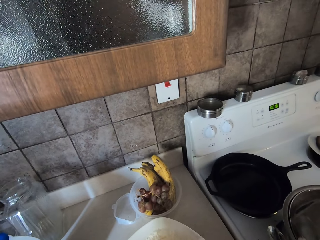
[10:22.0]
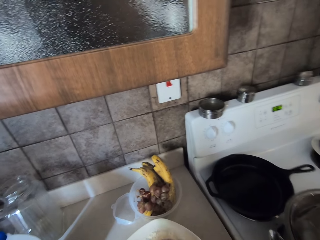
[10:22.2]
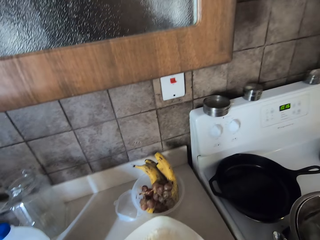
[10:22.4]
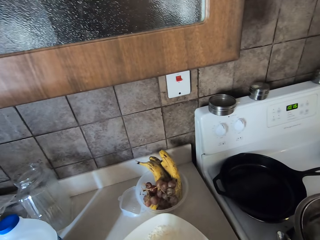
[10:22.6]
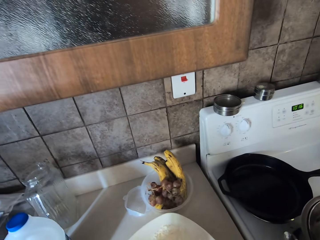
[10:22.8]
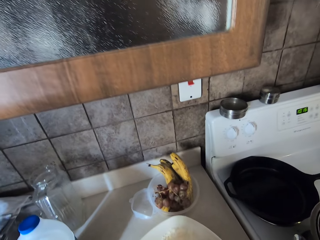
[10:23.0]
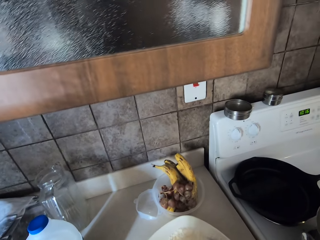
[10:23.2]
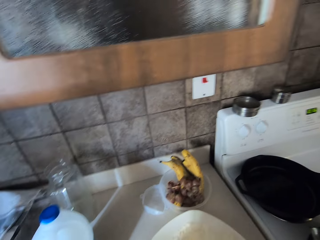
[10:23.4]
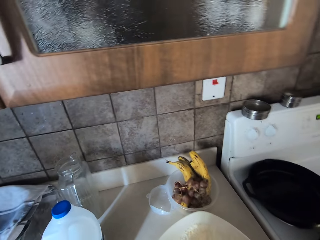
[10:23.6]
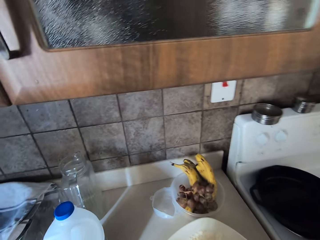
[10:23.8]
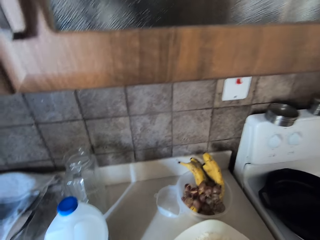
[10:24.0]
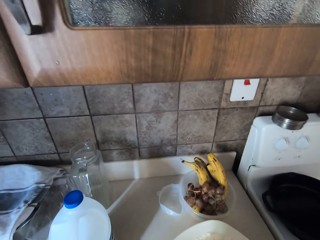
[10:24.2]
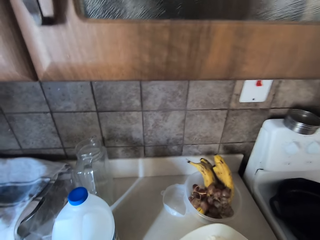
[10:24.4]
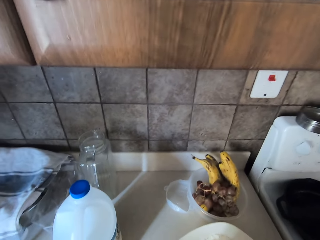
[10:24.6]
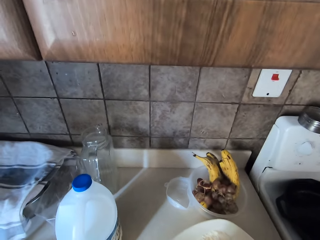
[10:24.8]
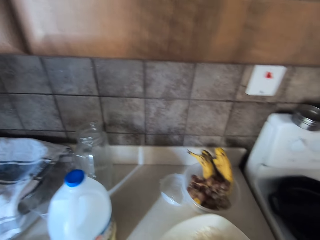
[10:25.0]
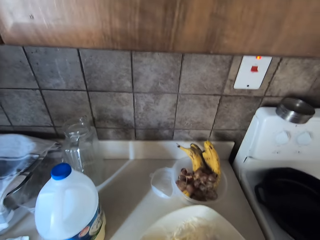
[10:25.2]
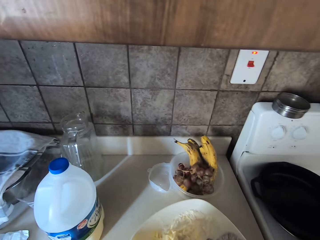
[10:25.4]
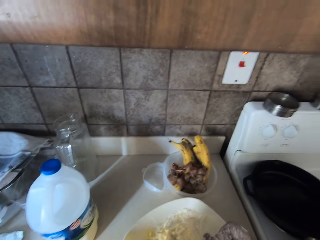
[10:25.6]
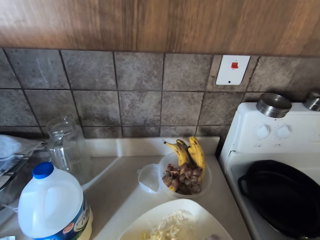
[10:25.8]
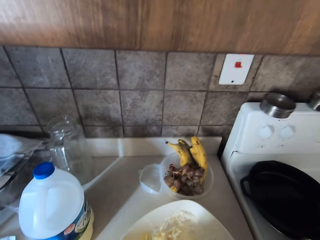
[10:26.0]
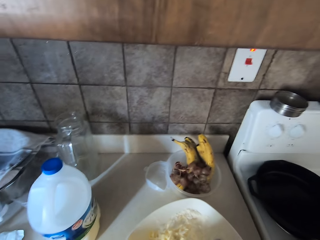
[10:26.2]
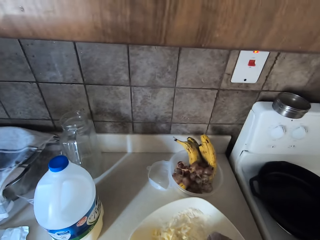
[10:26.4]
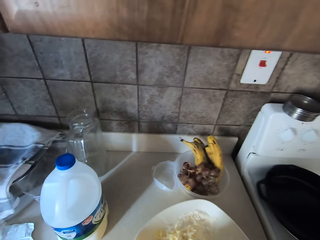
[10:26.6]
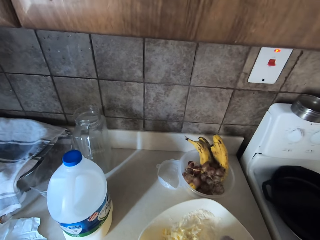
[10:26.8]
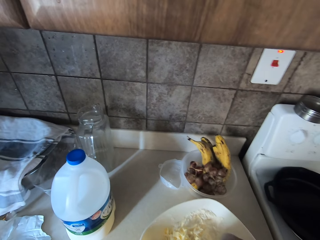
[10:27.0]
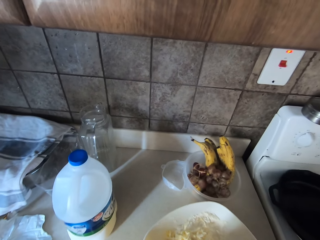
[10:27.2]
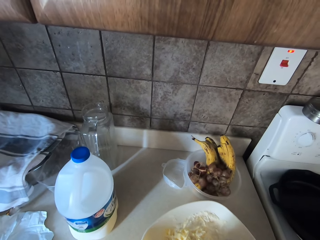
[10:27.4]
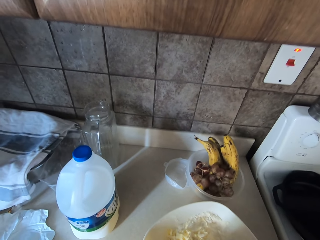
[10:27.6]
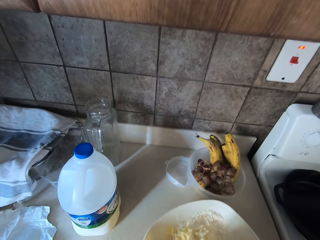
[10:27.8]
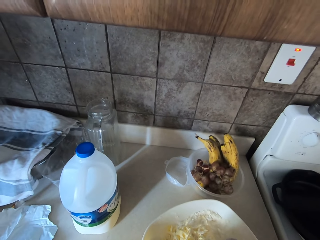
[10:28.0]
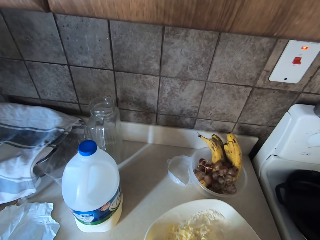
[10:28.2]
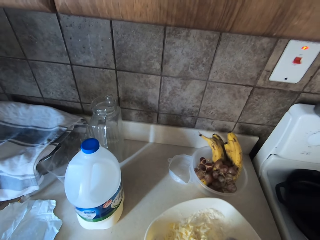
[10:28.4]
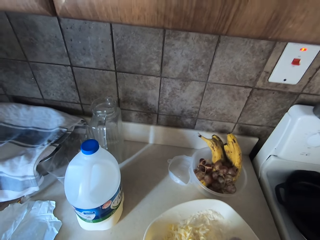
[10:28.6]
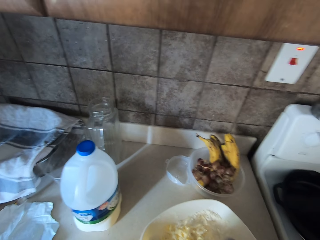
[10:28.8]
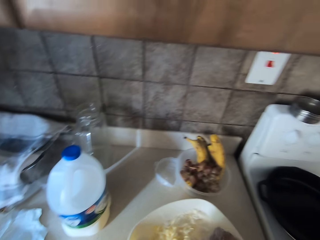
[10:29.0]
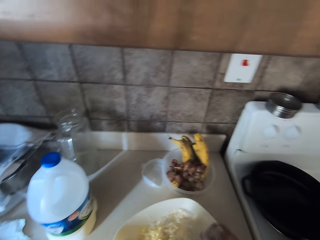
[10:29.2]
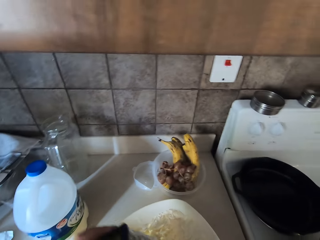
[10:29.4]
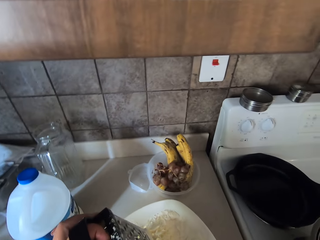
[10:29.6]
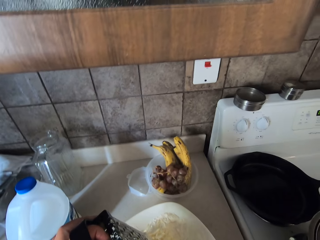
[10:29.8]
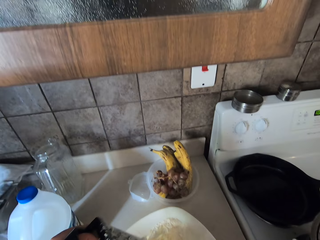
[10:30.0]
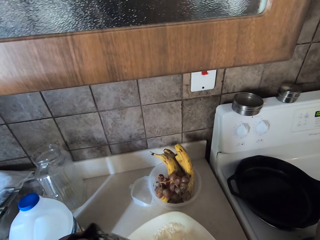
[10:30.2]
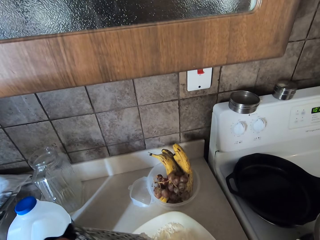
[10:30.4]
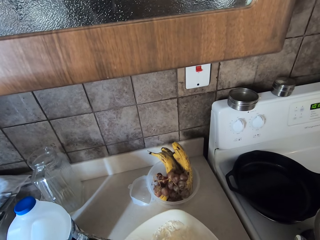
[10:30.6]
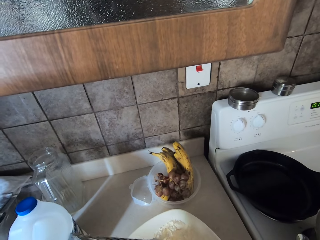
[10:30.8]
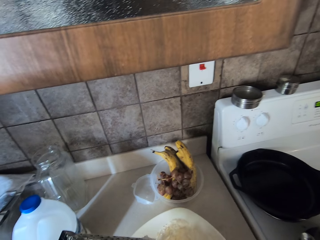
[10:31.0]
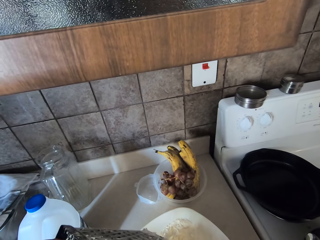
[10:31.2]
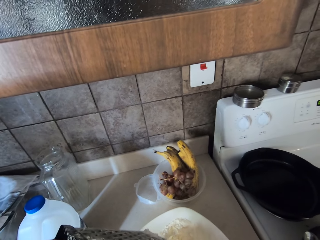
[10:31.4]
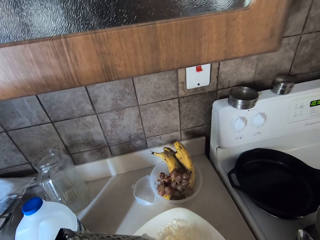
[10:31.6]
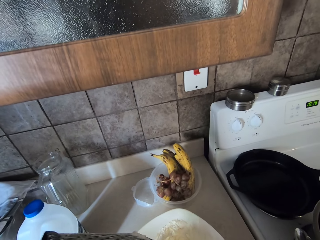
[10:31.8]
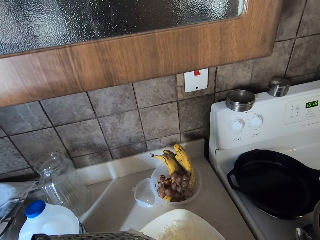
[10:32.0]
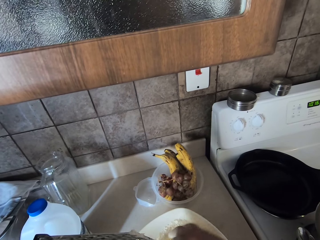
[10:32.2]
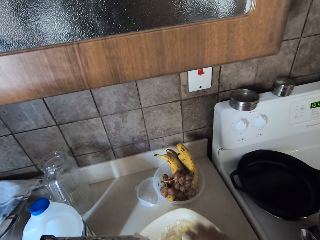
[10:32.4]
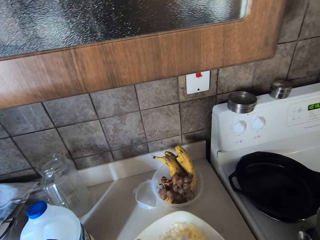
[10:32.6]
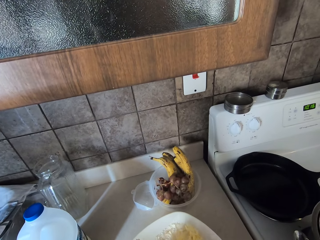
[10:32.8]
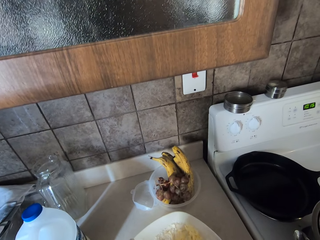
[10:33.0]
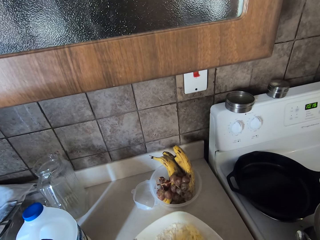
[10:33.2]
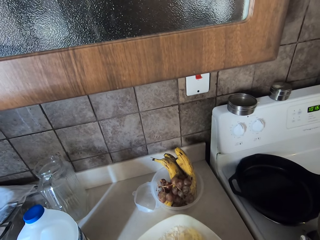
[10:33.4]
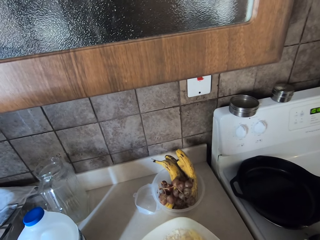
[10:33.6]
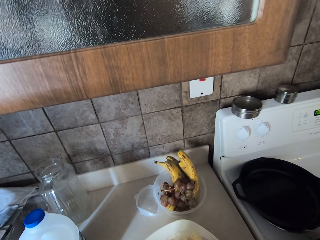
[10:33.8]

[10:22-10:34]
The camera wearer grates butter. They lift up the grater. They mix ingredients with hand.

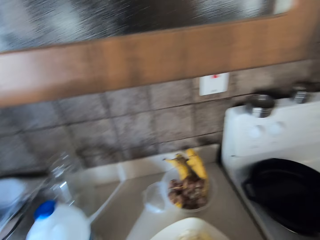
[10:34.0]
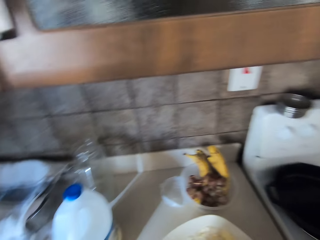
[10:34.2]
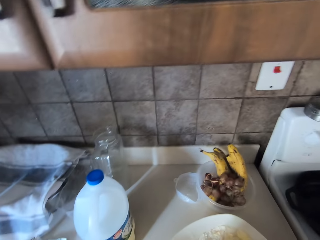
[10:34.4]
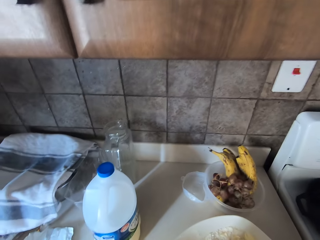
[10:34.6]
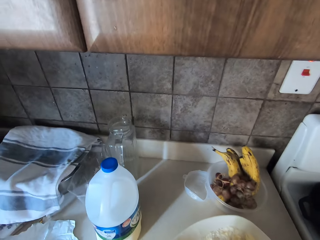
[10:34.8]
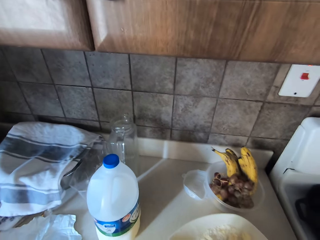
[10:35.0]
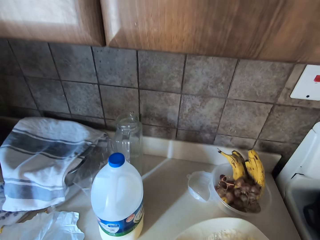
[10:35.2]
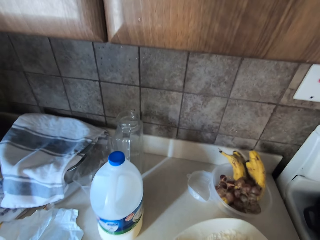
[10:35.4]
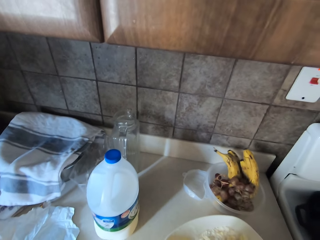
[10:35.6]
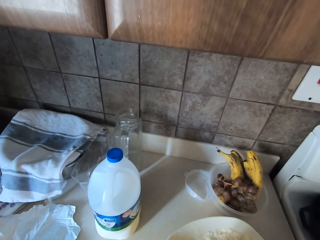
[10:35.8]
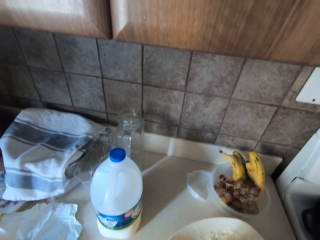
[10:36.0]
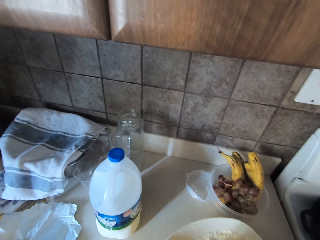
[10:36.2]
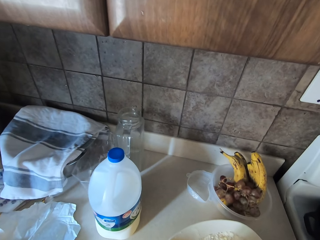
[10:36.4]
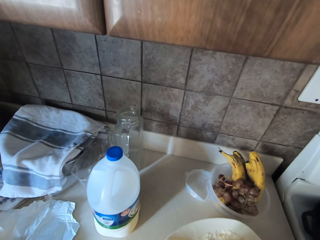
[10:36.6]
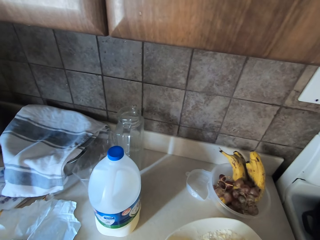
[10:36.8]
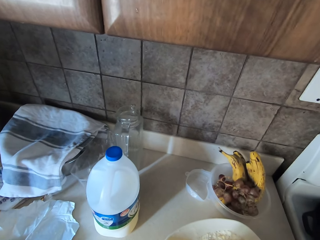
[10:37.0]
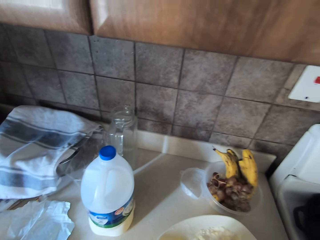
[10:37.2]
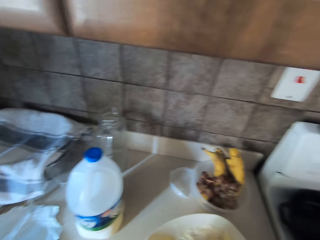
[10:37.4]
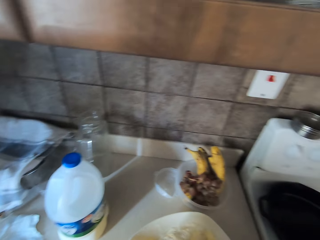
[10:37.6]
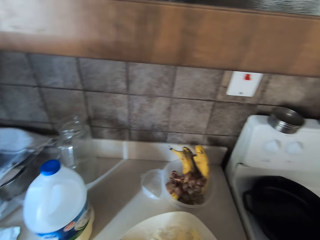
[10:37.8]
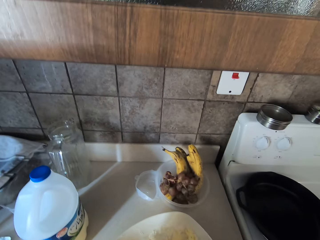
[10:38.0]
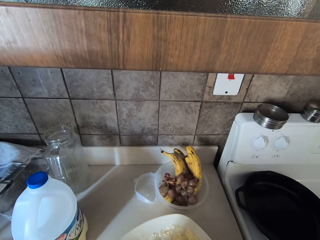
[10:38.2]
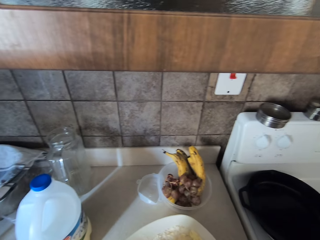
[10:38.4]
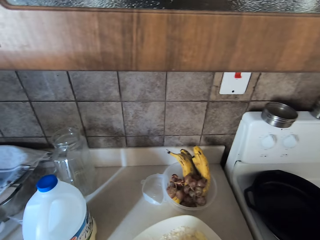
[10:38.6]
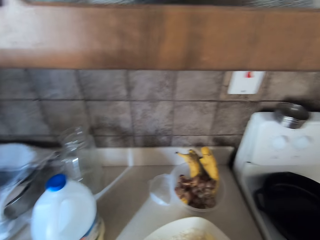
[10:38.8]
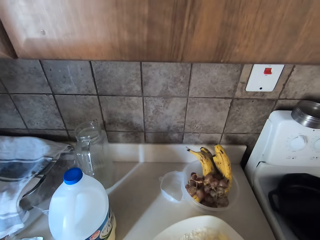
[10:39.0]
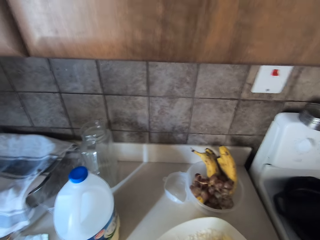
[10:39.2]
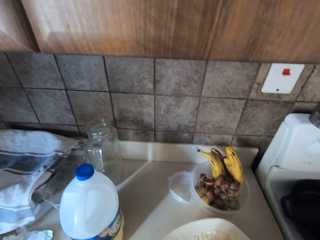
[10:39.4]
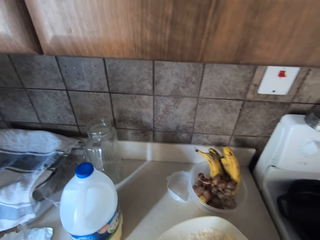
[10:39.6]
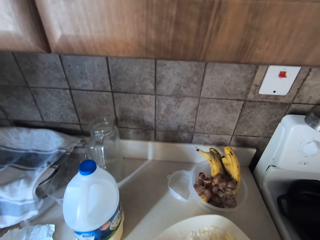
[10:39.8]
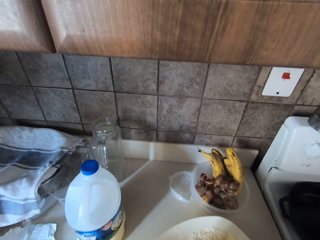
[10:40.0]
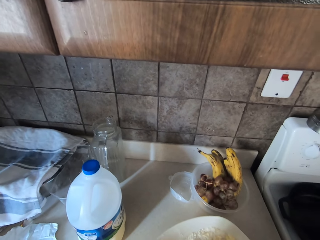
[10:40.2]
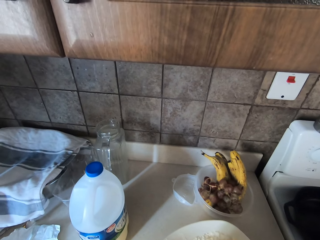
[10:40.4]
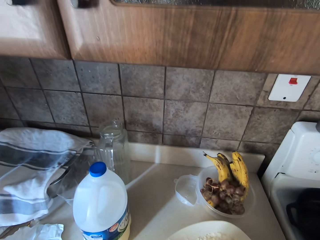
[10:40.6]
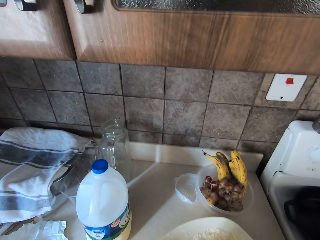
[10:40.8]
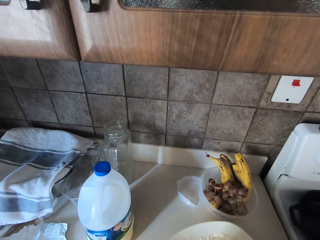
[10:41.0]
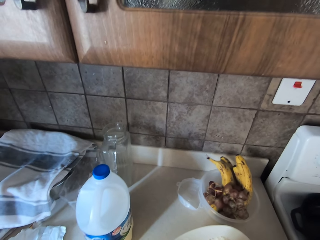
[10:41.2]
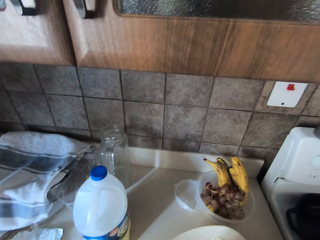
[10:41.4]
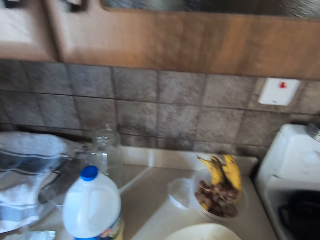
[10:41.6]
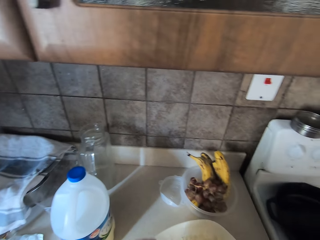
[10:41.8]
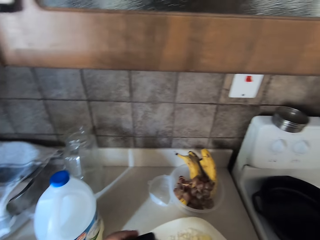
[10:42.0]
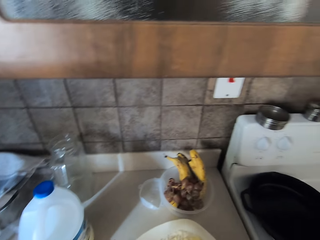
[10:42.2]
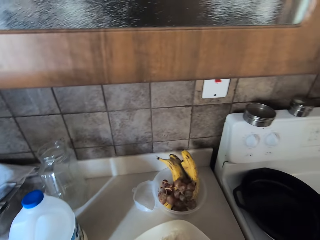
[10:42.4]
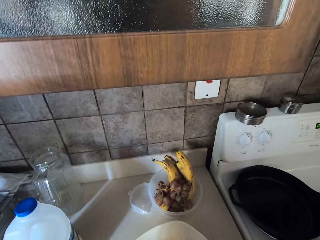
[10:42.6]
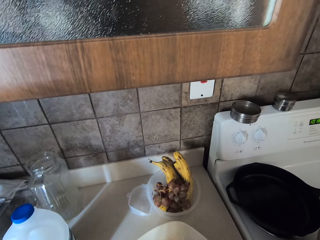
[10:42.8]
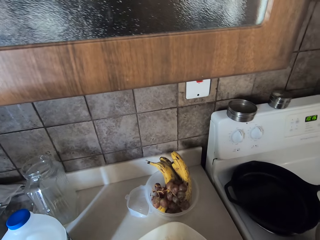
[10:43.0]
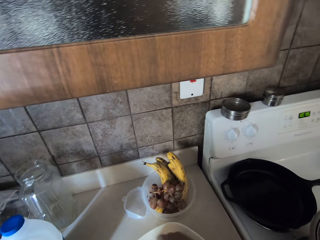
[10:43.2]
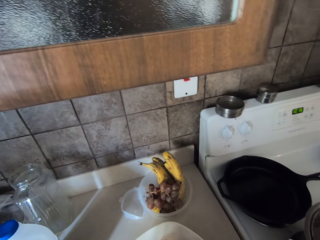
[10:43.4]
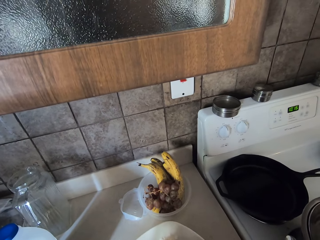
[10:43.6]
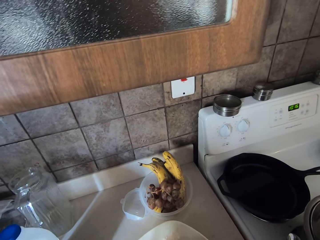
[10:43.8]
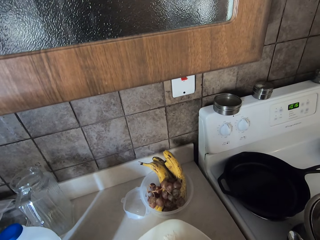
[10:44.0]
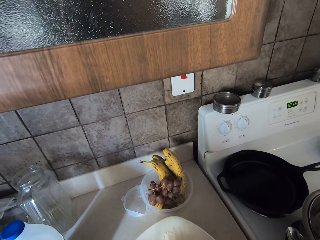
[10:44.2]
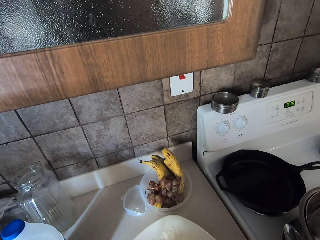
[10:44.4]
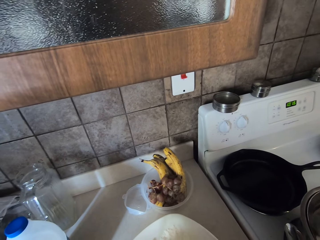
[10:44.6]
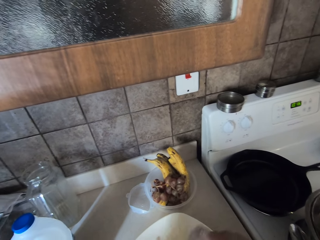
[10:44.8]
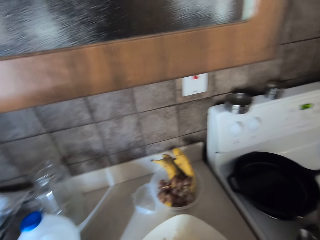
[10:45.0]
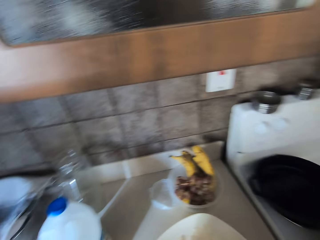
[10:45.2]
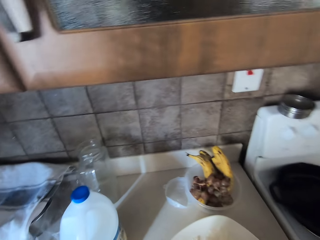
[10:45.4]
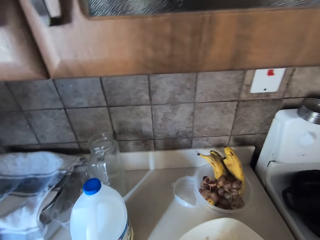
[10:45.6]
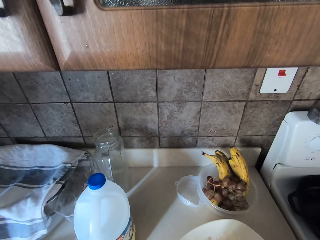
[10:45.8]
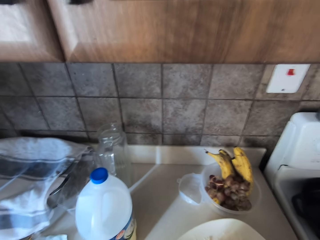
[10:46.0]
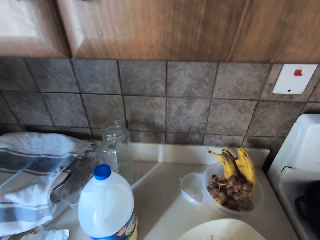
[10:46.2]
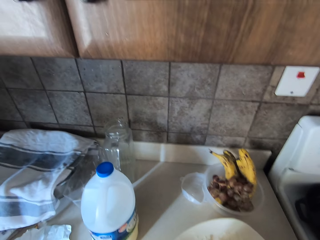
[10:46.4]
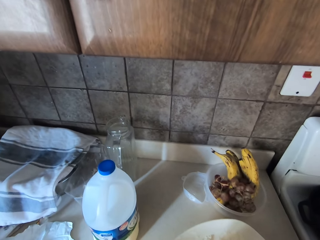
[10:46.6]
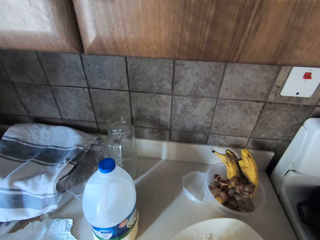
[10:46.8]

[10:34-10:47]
The camera wearer grates butter. They mix ingredients with hand.
